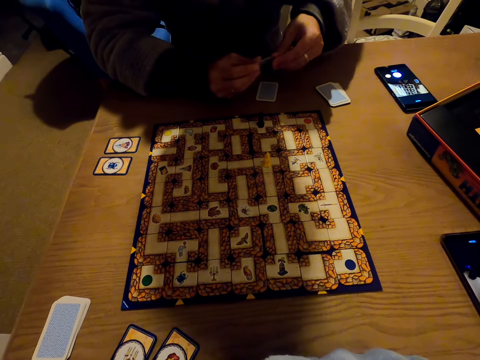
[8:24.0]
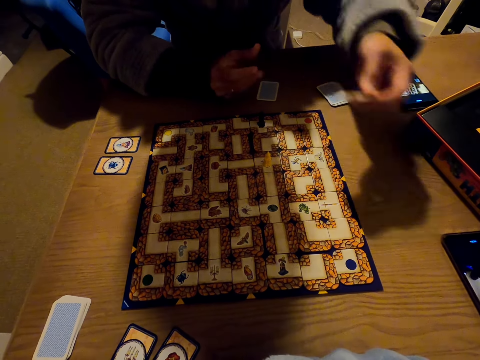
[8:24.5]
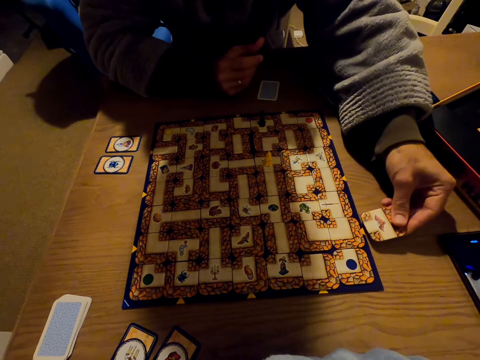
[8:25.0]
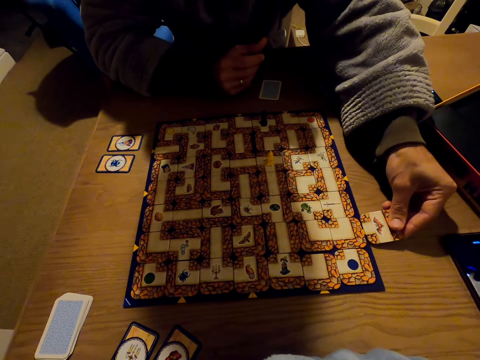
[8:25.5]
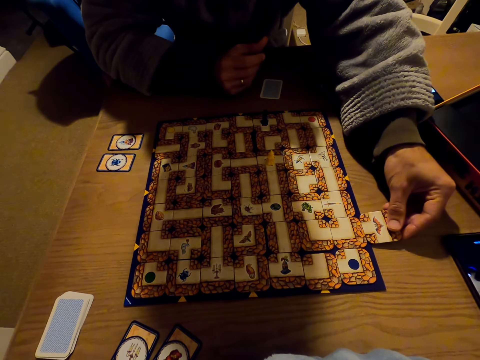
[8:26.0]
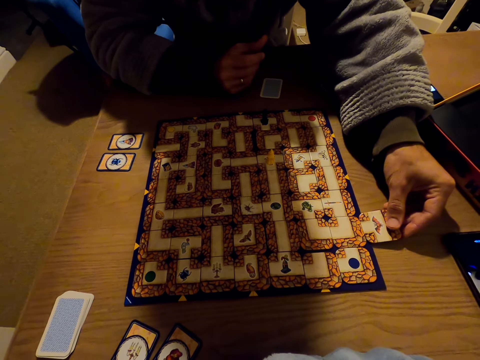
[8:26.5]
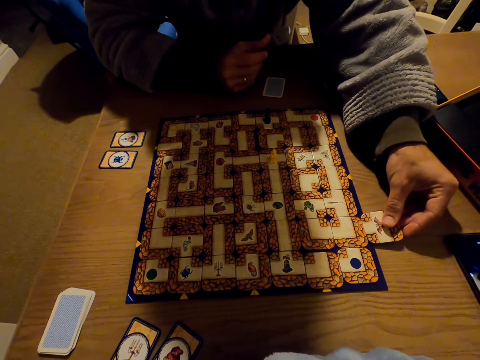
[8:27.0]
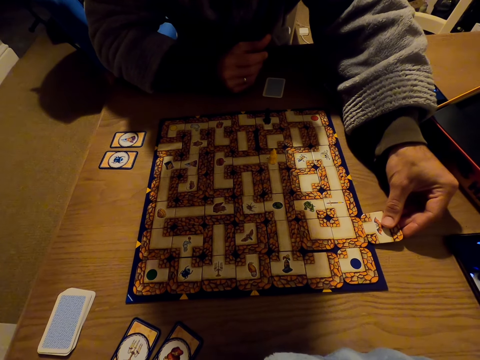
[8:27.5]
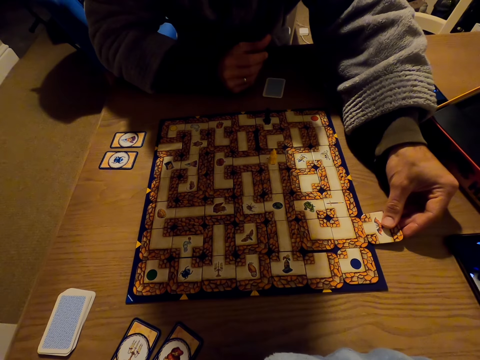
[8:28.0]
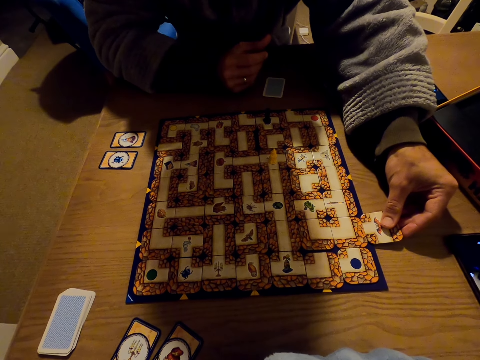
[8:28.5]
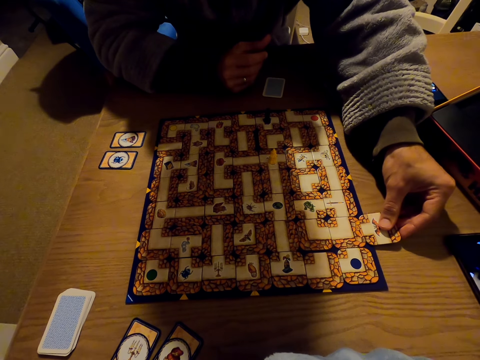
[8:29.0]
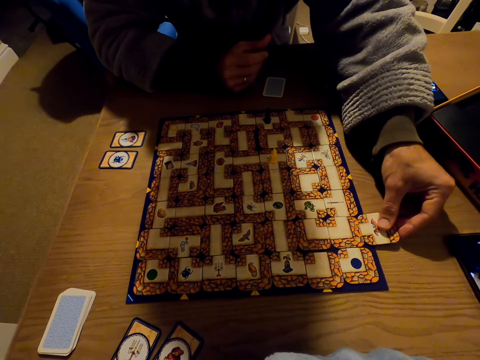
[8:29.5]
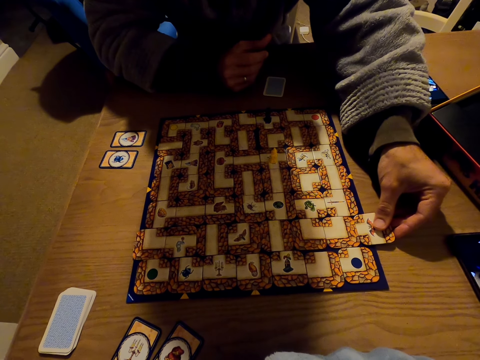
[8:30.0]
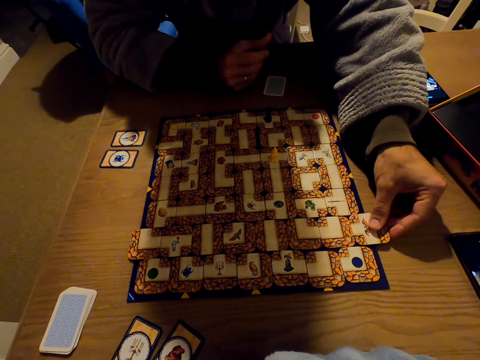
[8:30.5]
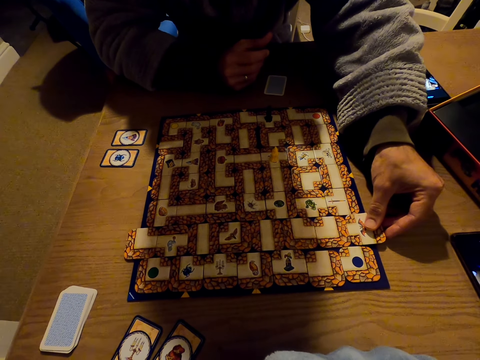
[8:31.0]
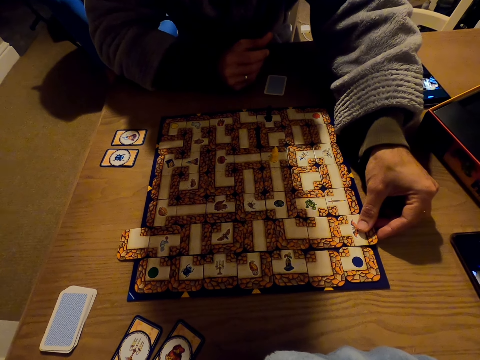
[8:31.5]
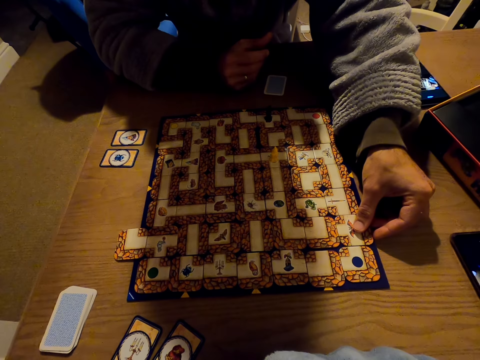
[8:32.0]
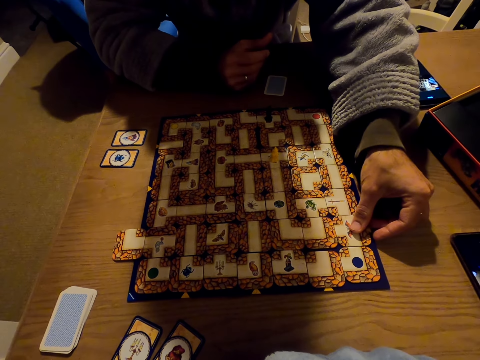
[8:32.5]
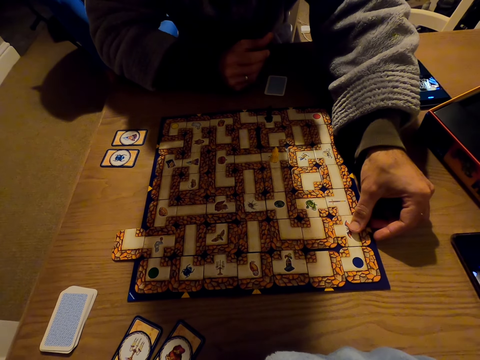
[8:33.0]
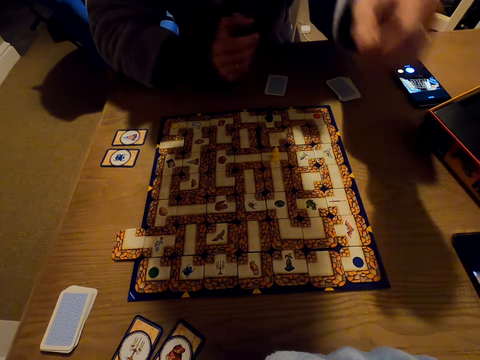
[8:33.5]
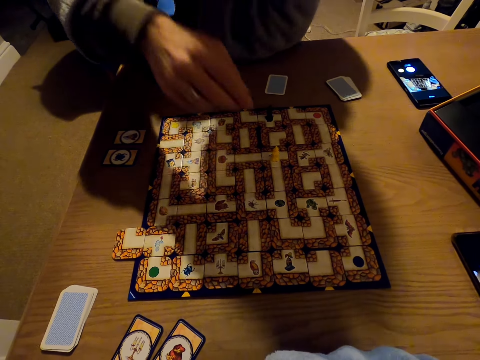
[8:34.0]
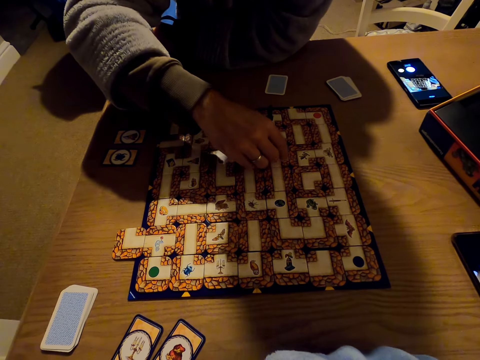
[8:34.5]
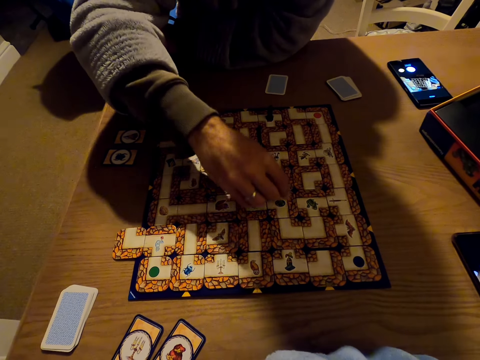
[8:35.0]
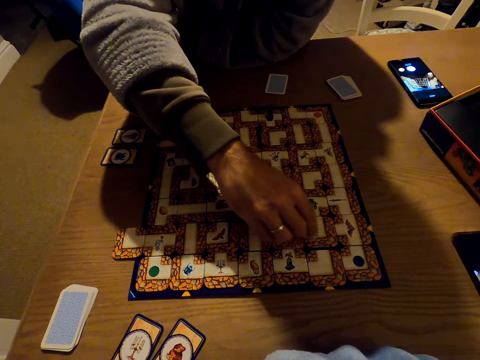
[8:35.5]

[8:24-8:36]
A man plays the labyrinth board game.

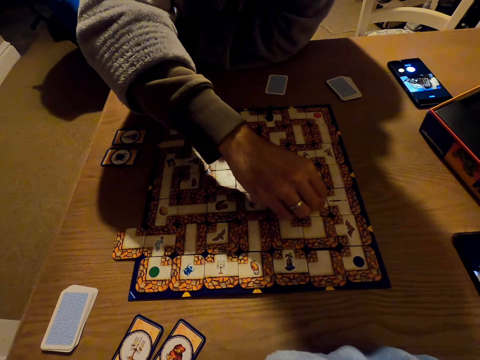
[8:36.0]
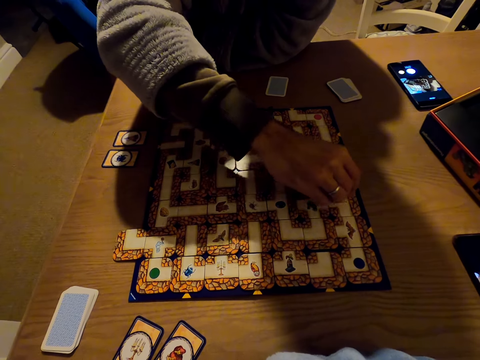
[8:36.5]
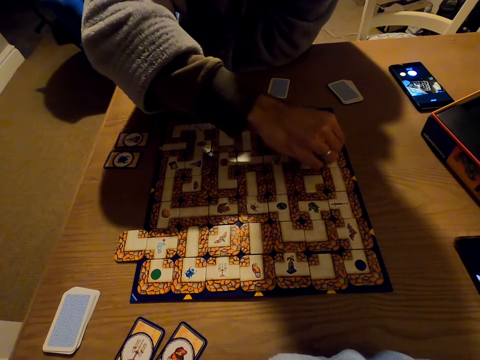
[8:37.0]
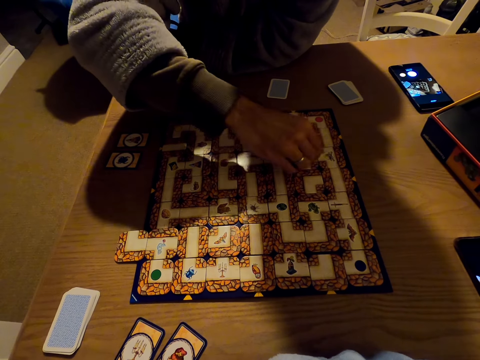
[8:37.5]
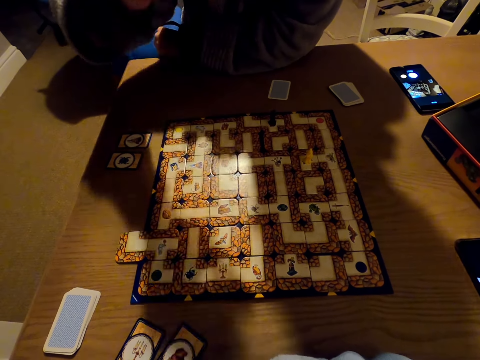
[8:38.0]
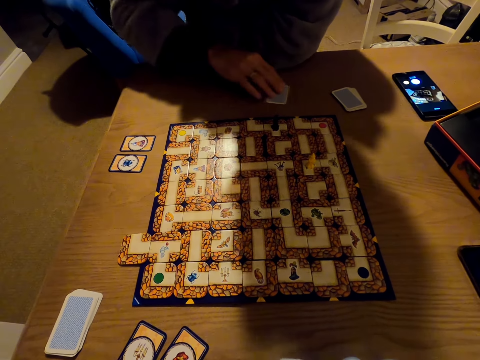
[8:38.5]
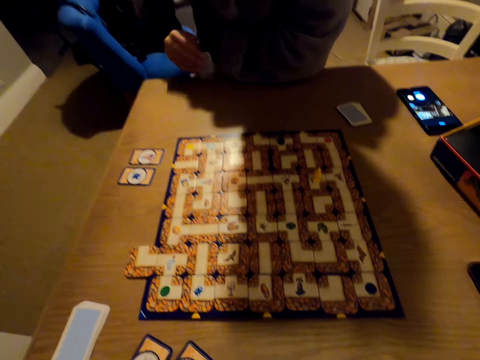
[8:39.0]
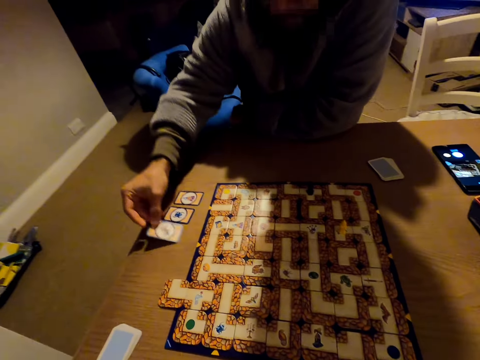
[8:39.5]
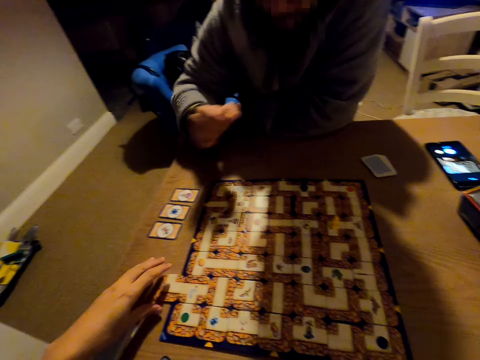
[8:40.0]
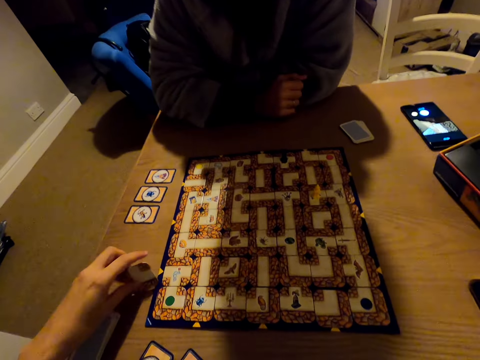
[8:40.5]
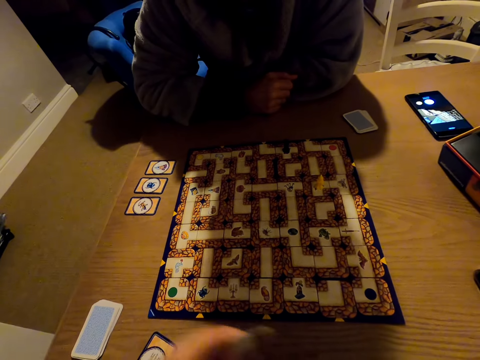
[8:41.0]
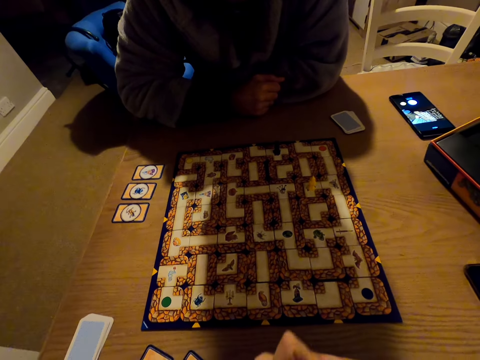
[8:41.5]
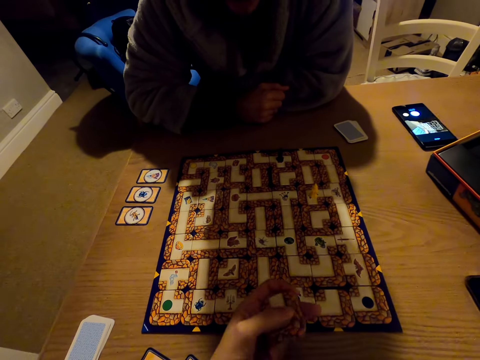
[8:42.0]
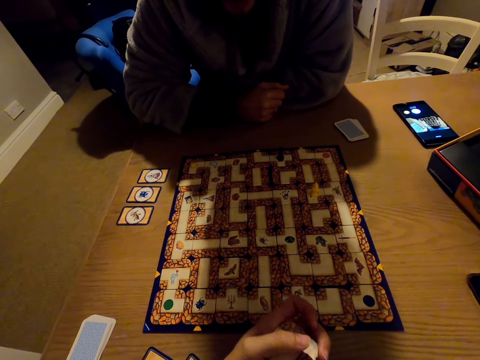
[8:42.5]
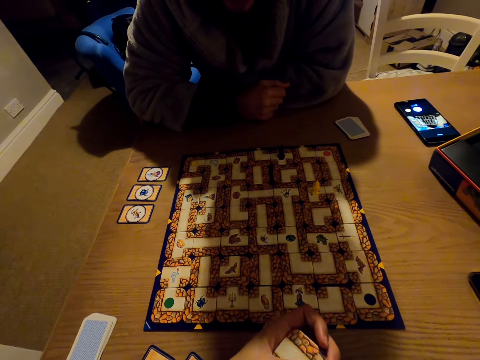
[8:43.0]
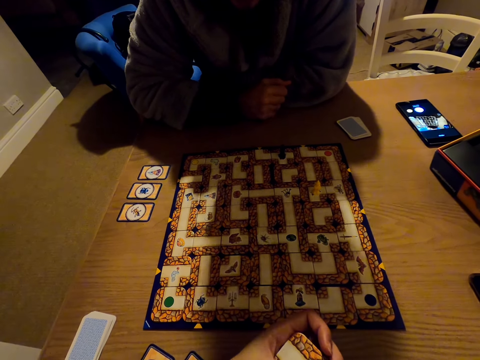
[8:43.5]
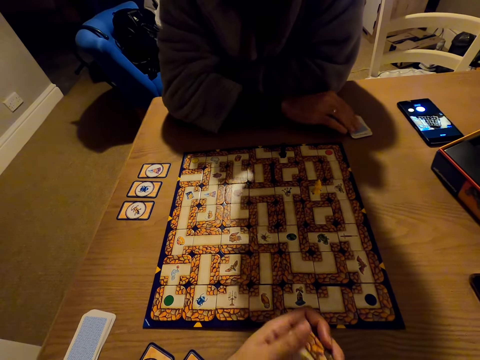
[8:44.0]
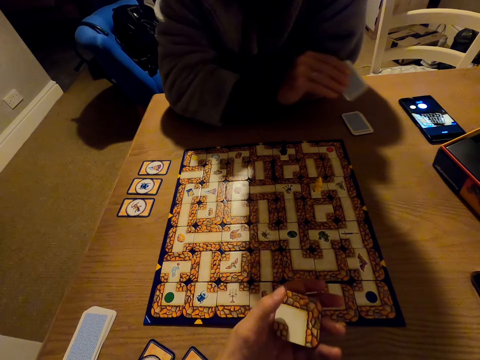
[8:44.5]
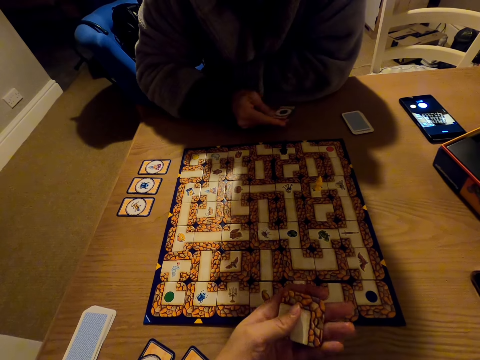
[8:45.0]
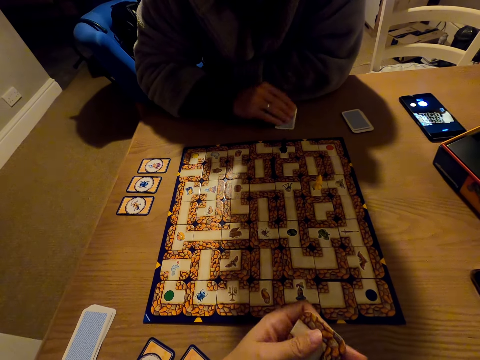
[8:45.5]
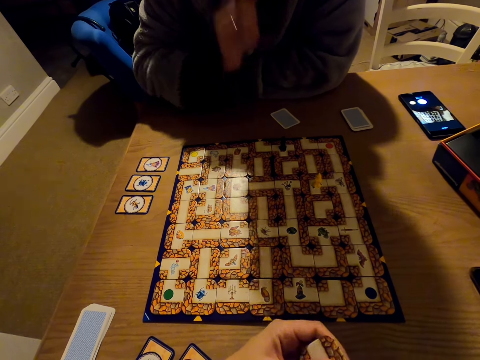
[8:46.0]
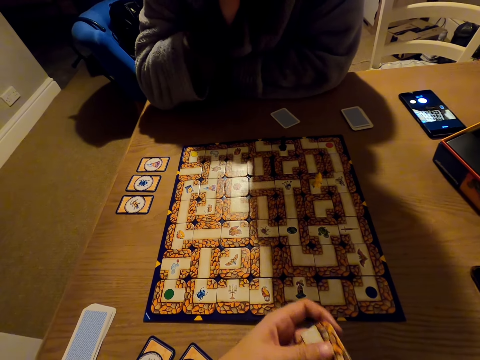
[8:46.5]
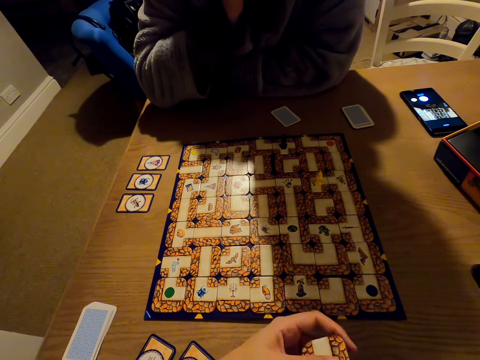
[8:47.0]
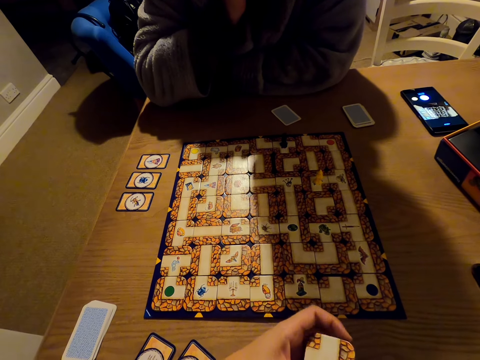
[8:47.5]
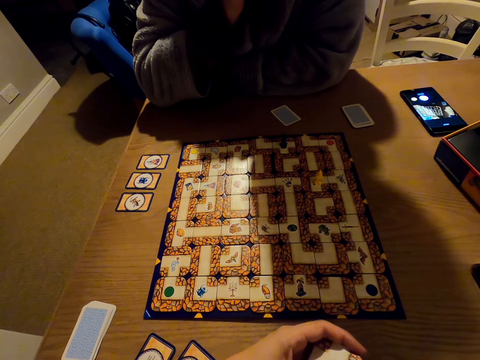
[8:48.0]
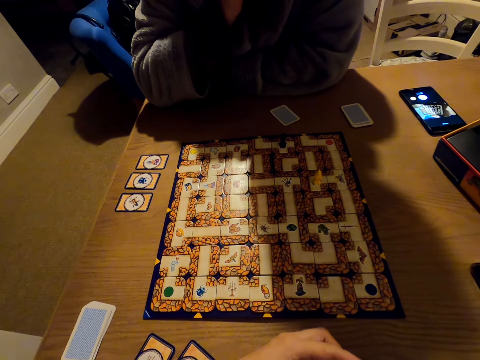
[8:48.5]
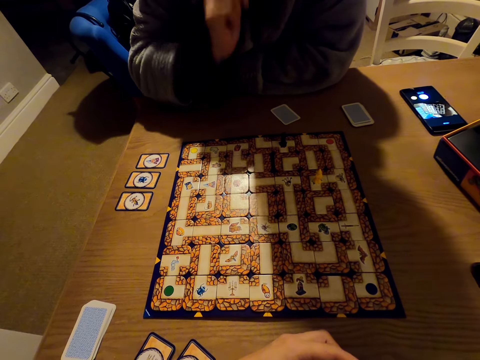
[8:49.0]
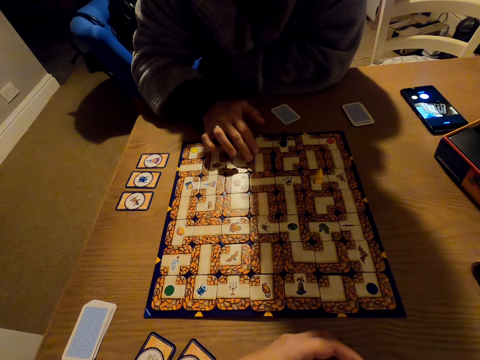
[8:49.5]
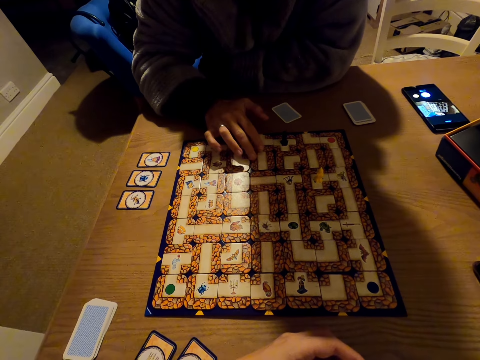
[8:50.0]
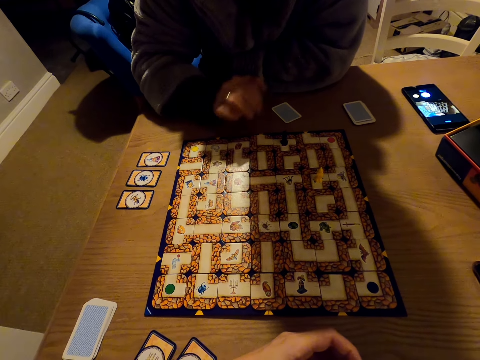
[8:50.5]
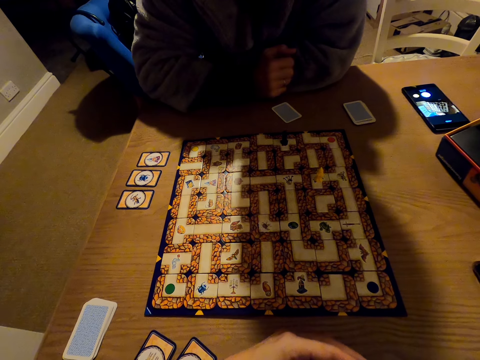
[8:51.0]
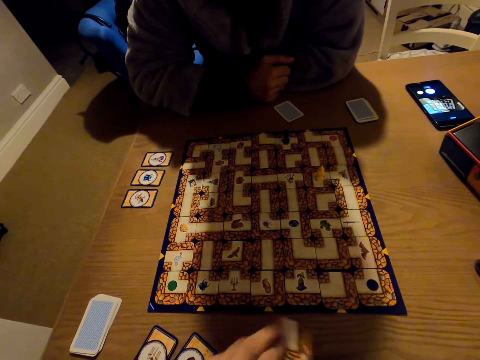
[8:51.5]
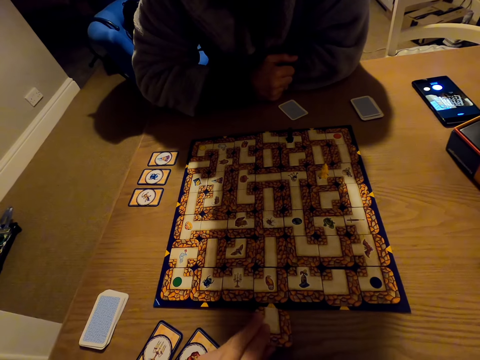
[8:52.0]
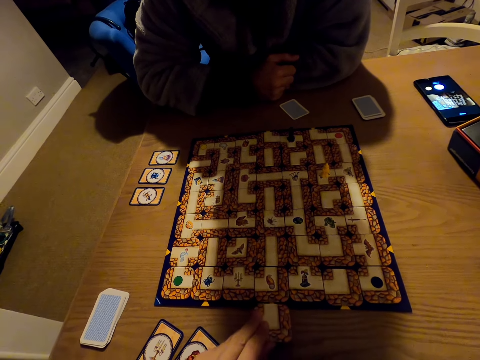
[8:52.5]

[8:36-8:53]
A man picks a card and puts down the cards. The camera wearer picks a labyrinth board game piece. The man picks a card and puts down the cards. The man plays the labyrinth board game.
